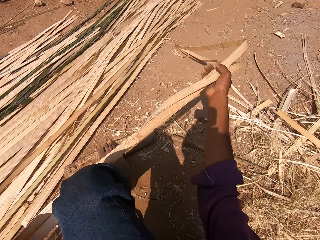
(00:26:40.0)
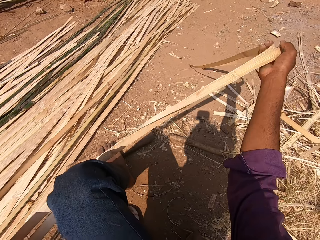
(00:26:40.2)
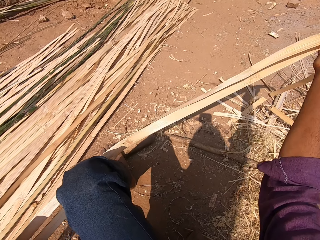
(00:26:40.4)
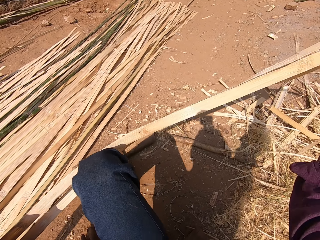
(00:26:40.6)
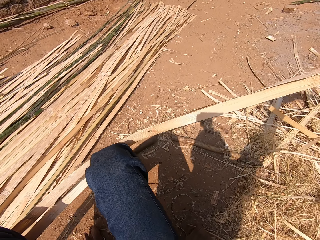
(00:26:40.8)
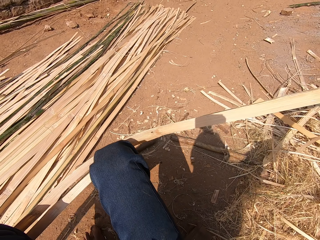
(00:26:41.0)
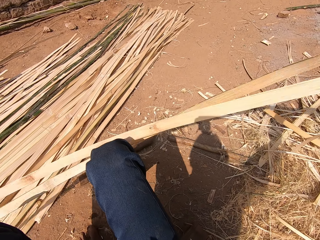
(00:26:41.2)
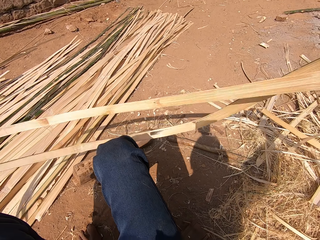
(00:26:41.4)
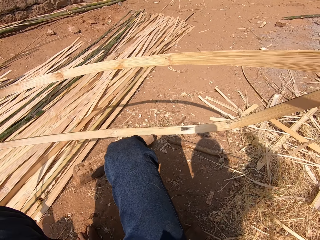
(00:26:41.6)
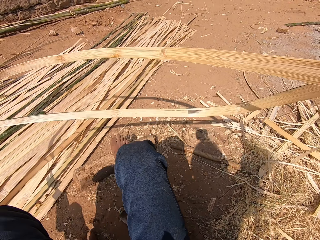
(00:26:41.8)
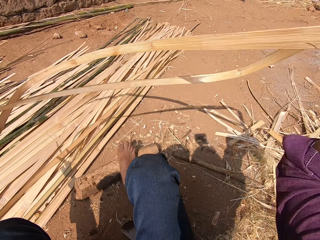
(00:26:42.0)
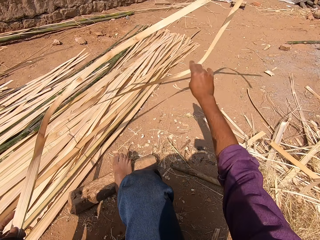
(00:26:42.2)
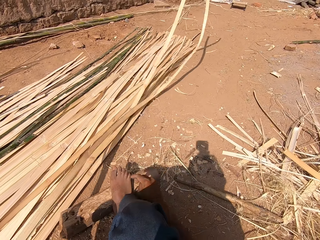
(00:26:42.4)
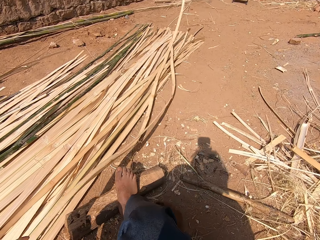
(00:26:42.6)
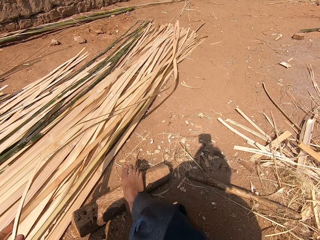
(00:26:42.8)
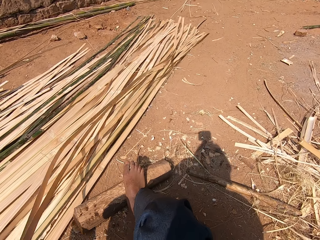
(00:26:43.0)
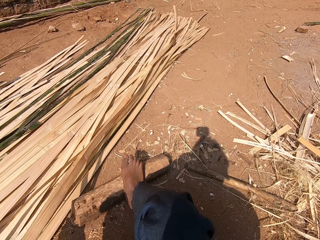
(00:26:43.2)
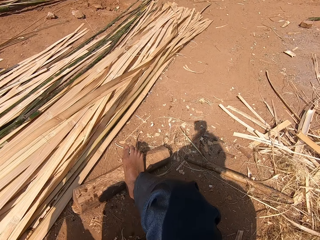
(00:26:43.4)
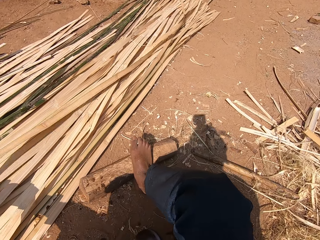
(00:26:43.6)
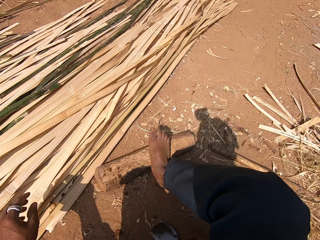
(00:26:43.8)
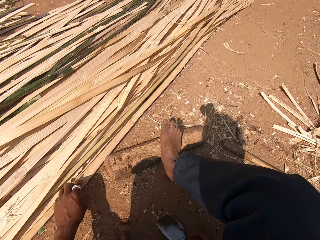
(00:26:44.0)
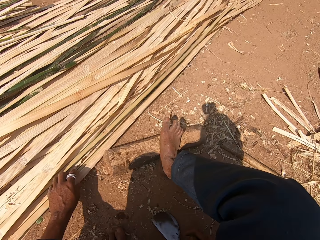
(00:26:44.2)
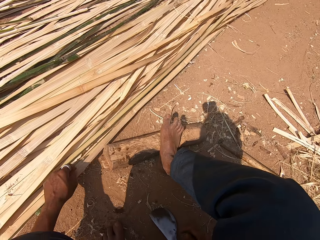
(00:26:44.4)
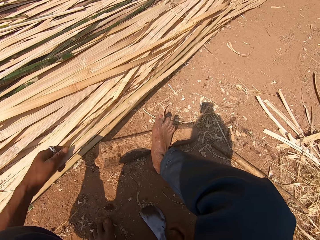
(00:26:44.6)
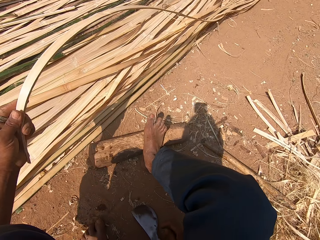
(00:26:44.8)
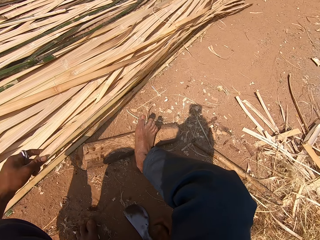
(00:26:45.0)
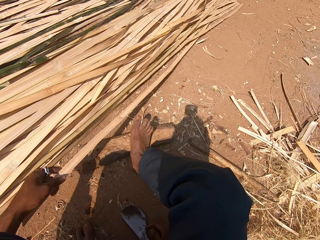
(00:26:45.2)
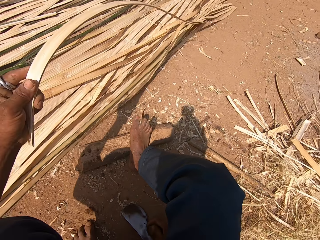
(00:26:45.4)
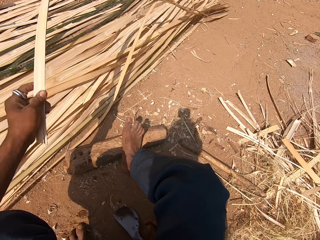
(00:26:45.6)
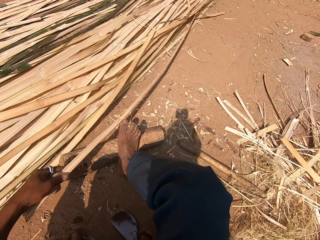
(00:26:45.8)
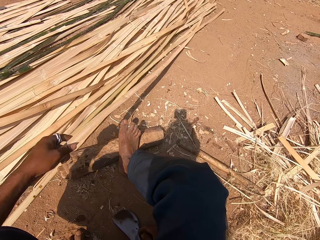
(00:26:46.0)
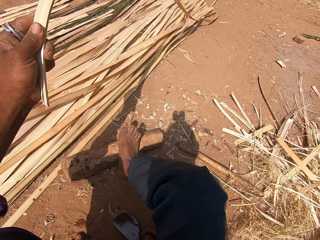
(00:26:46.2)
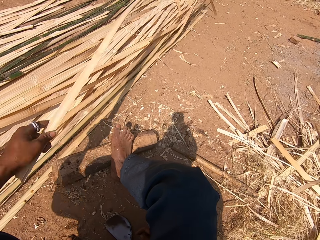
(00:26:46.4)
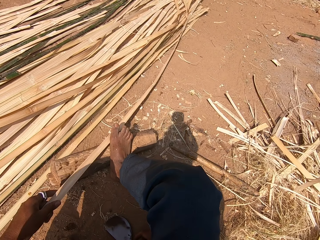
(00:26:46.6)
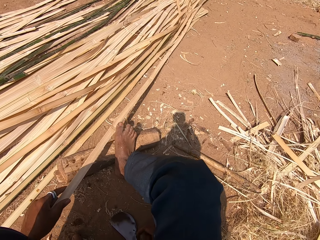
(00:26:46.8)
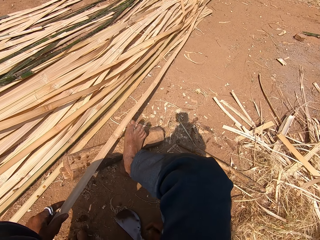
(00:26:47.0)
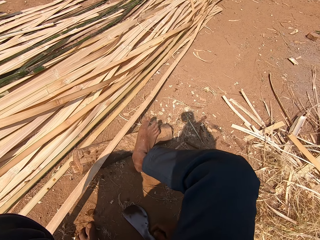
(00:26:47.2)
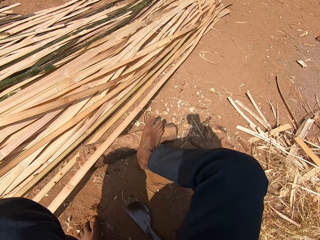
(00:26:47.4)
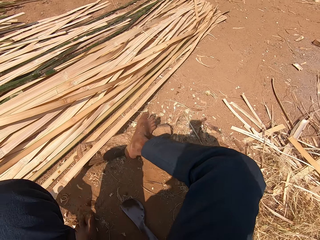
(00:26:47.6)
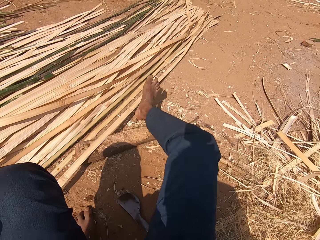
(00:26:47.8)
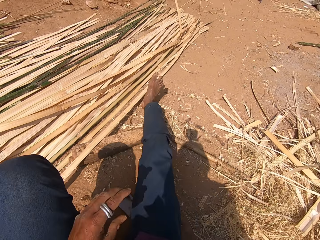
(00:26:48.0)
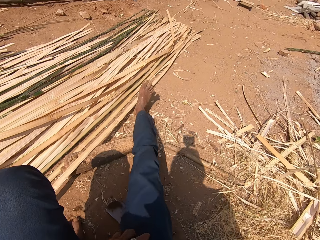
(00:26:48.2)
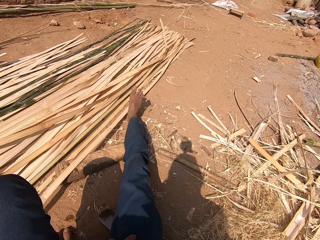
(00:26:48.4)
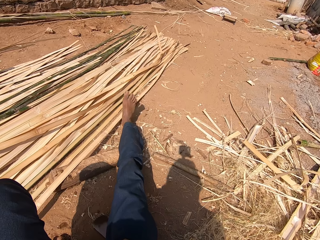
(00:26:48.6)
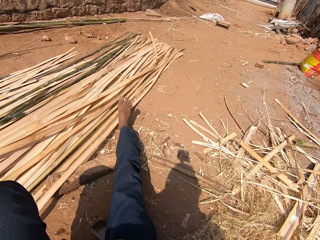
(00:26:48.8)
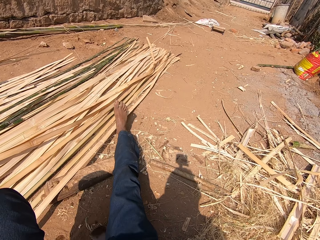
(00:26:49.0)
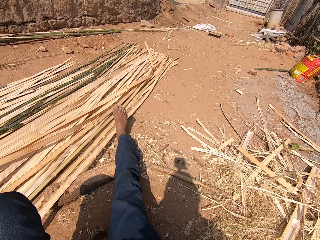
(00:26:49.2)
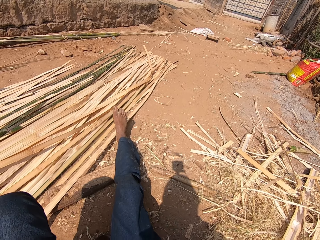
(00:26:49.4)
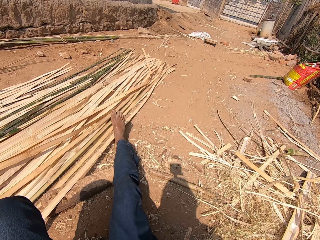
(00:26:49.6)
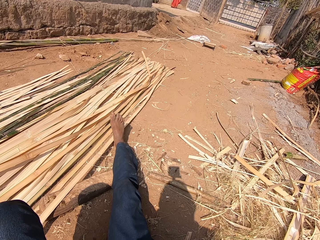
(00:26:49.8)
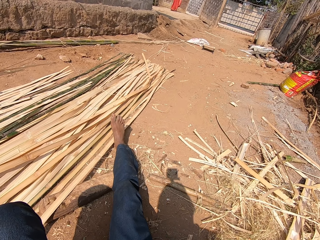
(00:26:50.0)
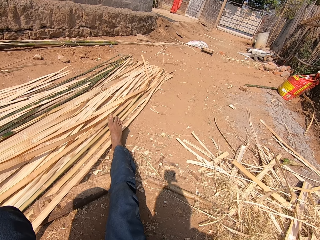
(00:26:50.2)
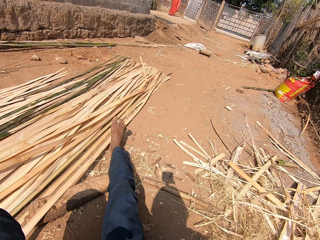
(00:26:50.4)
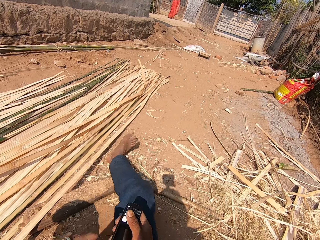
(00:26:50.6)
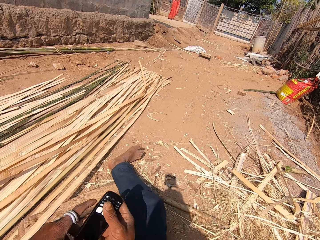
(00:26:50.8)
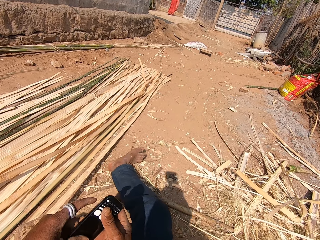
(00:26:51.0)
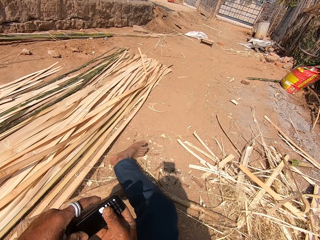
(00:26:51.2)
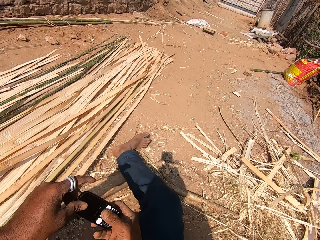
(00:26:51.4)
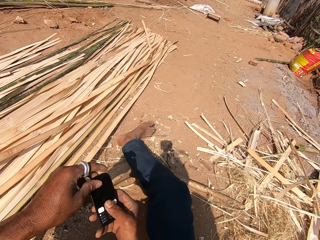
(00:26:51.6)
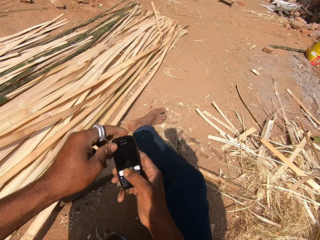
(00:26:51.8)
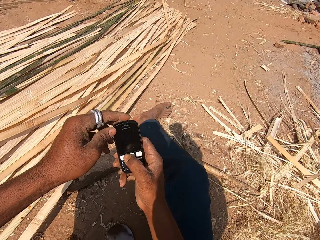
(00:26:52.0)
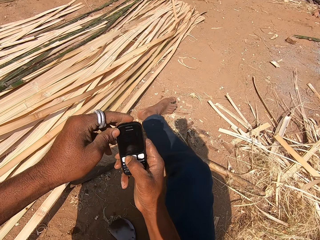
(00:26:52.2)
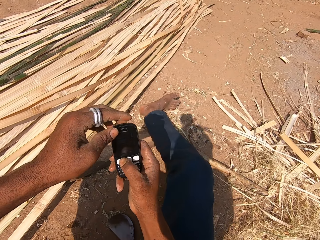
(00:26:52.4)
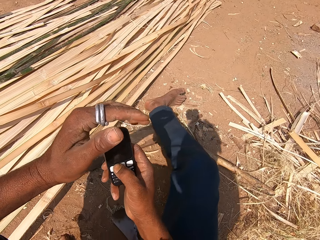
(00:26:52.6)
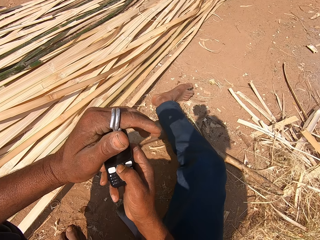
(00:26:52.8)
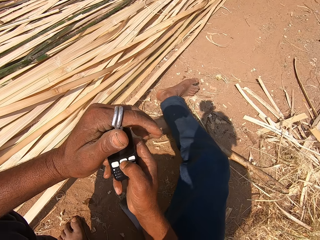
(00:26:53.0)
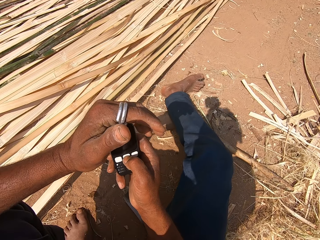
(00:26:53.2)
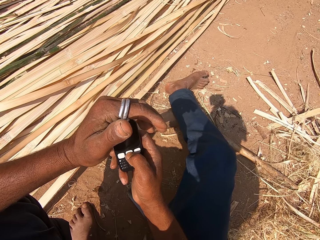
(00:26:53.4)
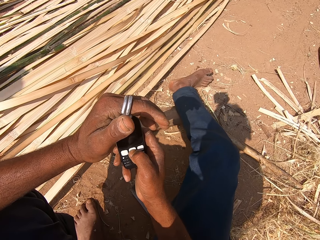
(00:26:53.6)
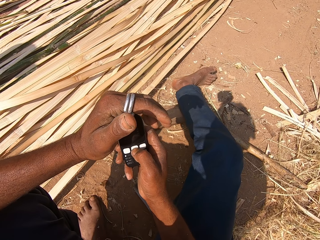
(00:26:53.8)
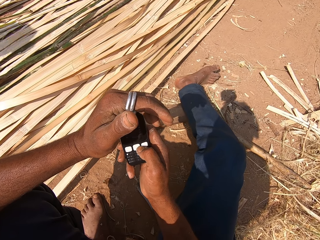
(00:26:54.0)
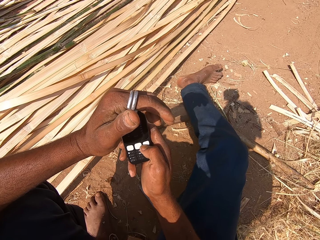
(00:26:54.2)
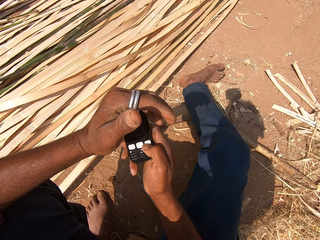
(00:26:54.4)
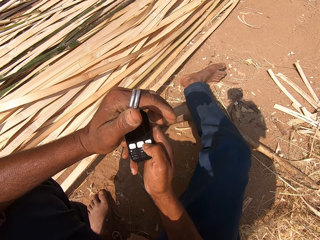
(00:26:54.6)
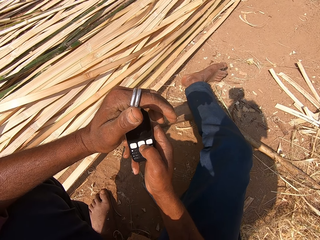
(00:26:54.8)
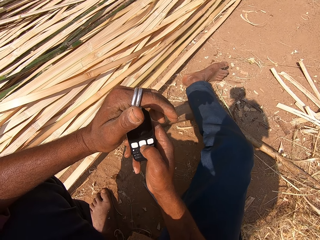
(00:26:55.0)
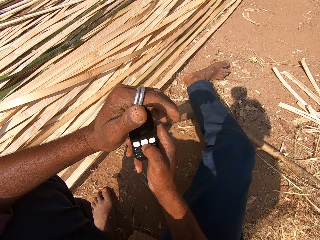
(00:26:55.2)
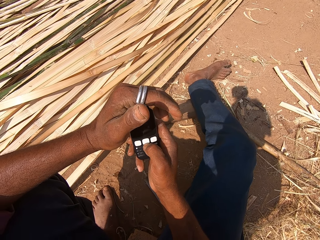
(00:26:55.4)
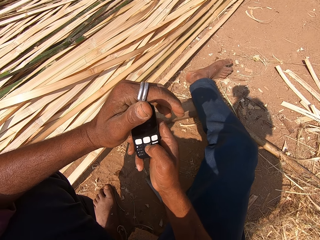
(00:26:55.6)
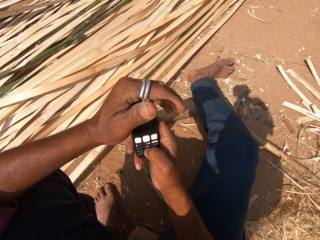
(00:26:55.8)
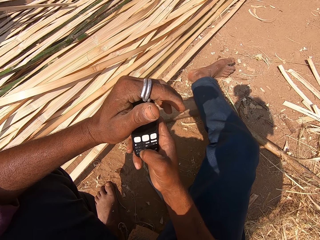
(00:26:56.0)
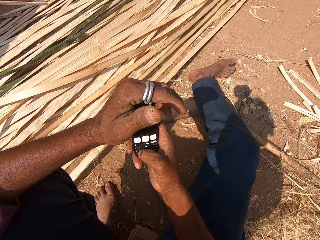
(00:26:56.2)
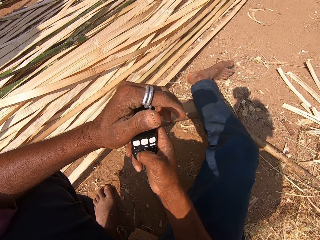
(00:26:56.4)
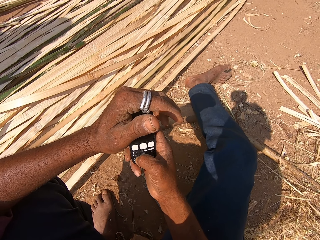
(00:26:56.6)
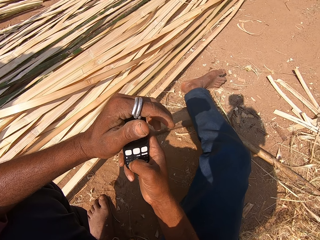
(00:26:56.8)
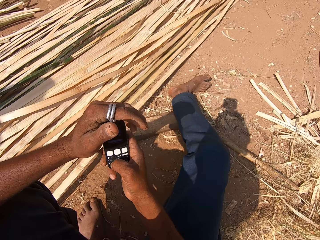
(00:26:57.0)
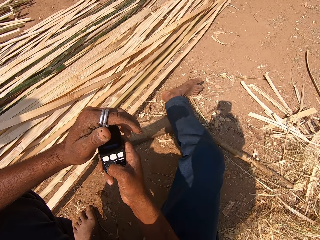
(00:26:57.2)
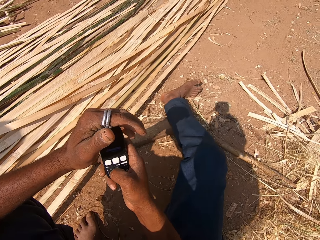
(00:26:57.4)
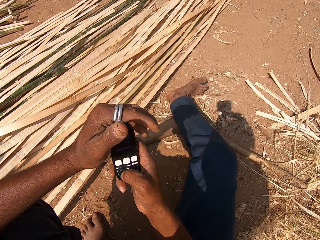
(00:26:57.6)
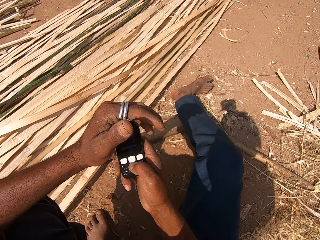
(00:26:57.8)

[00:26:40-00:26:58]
The camera wearer puts the bamboo stick on the ground. He picks the bamboo stick on the ground. He sits on the ground. He operates his phone with his right hand.

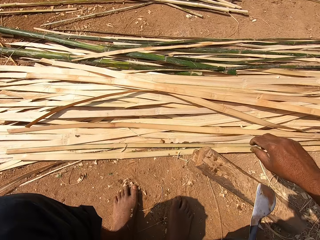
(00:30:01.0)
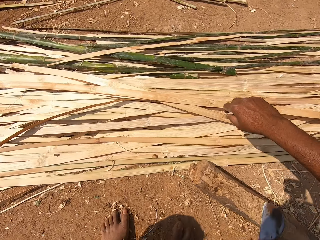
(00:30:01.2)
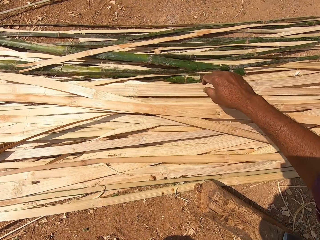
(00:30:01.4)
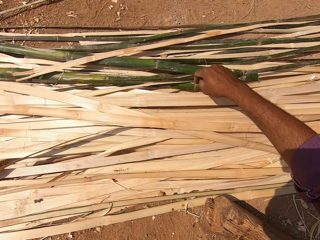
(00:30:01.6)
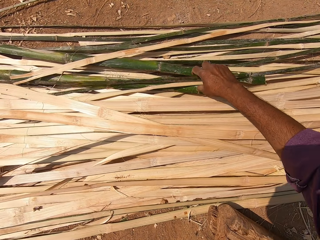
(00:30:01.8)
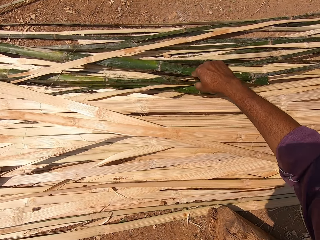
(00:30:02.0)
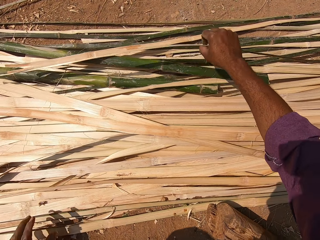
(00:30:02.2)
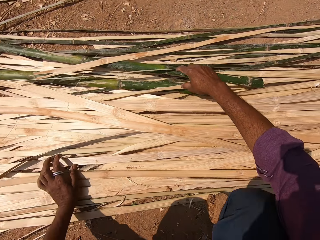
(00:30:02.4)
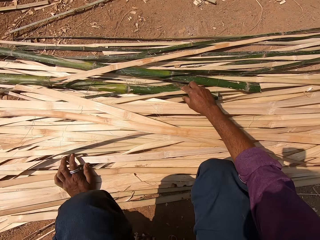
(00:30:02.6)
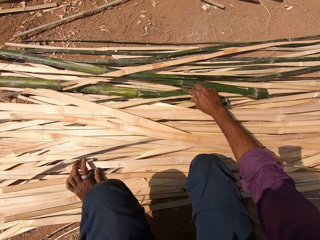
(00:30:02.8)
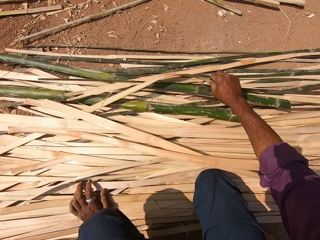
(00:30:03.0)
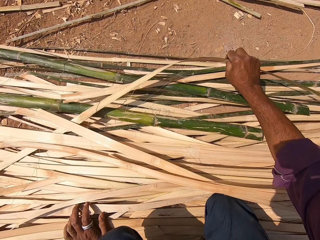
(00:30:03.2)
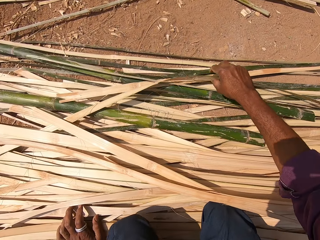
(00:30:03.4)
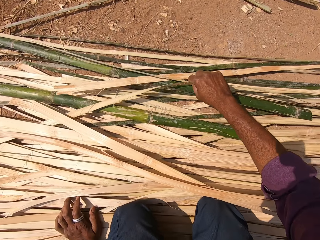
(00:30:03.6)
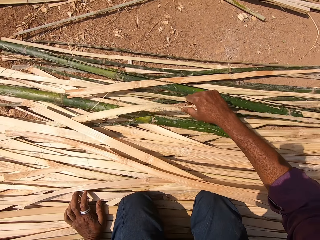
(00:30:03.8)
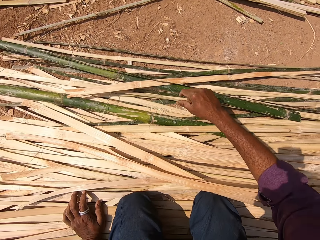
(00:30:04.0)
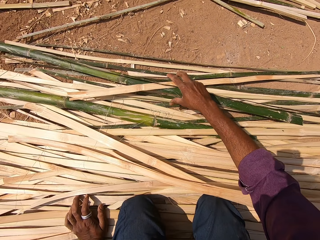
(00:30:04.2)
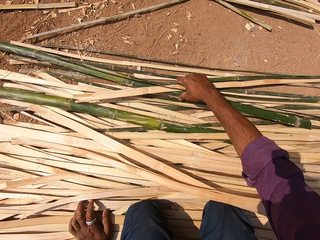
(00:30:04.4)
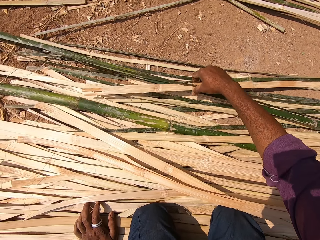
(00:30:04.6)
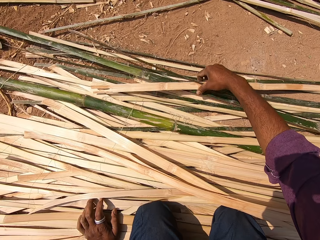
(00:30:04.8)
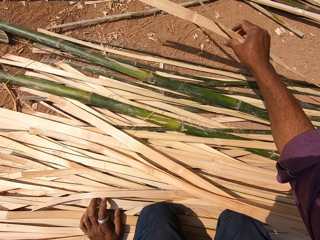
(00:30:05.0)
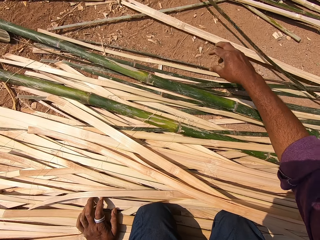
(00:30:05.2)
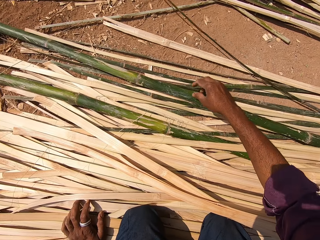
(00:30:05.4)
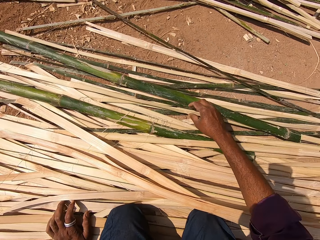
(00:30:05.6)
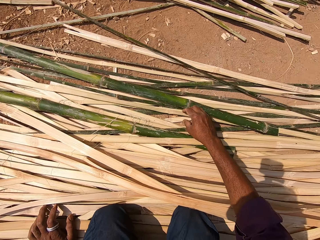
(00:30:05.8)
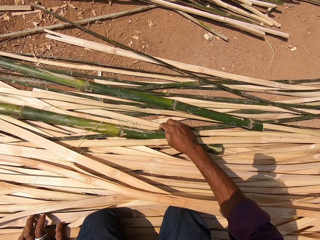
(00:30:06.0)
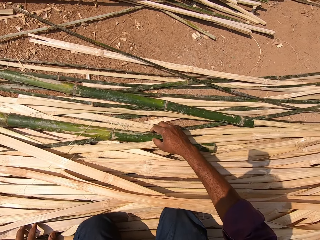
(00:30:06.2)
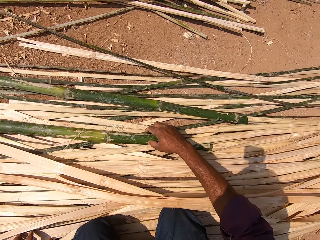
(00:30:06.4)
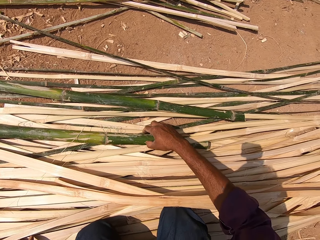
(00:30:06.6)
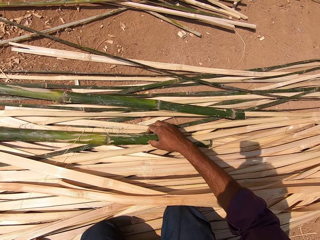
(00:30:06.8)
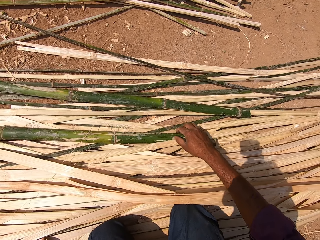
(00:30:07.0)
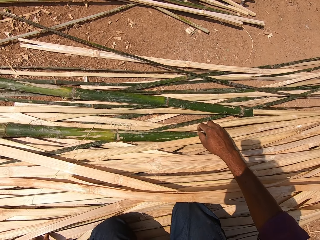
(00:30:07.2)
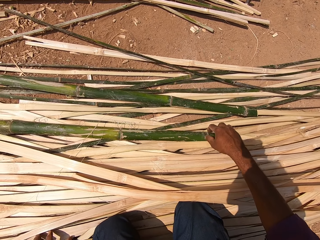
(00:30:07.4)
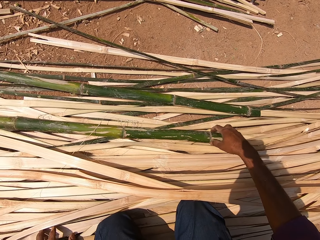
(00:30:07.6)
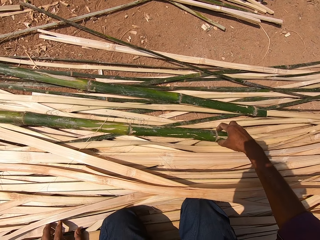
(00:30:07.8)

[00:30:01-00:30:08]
The camera wearer inspects the wood. They move the bamboo.
